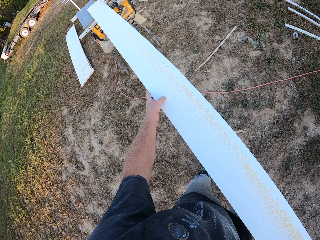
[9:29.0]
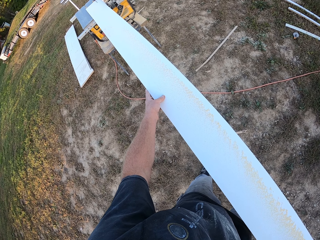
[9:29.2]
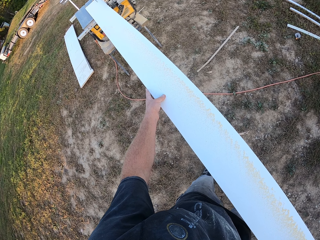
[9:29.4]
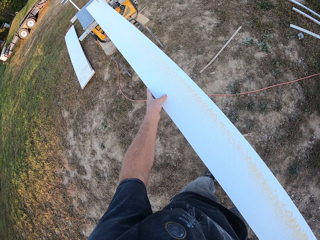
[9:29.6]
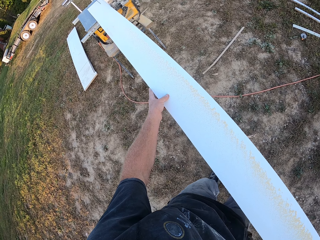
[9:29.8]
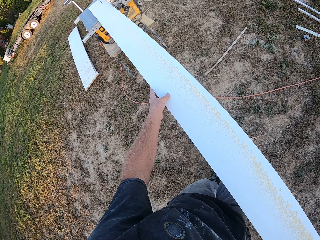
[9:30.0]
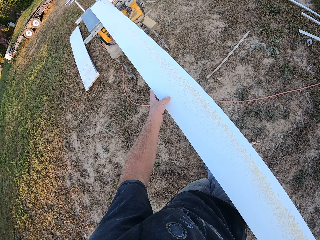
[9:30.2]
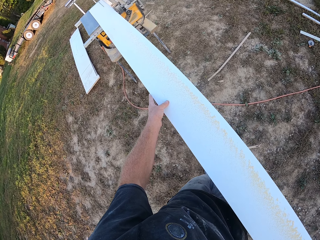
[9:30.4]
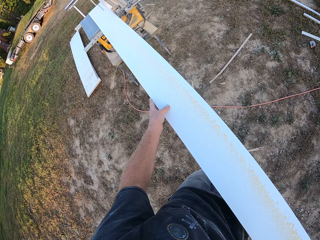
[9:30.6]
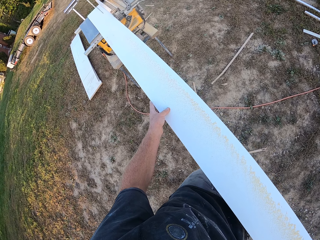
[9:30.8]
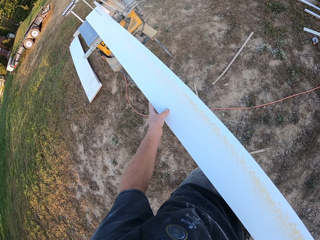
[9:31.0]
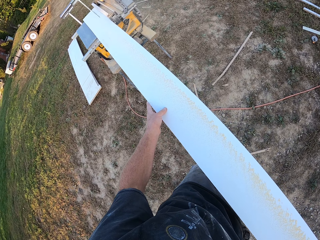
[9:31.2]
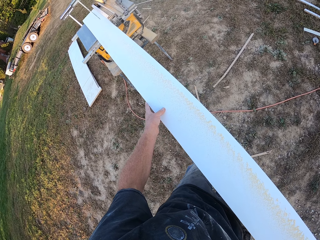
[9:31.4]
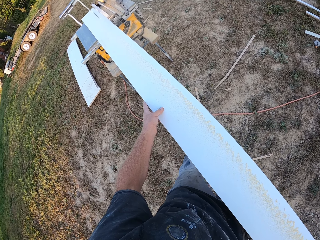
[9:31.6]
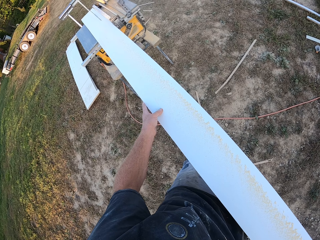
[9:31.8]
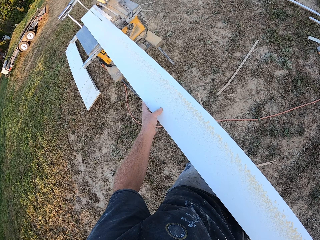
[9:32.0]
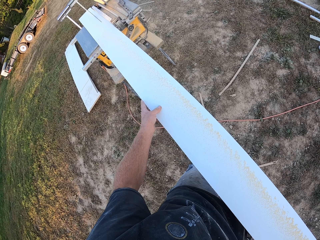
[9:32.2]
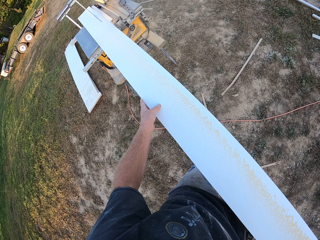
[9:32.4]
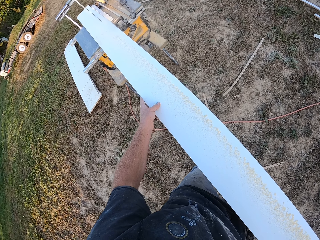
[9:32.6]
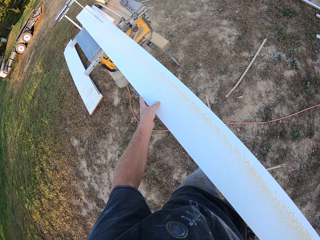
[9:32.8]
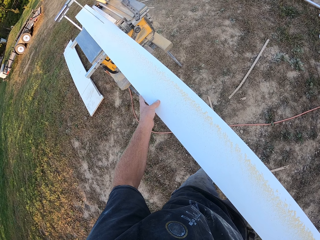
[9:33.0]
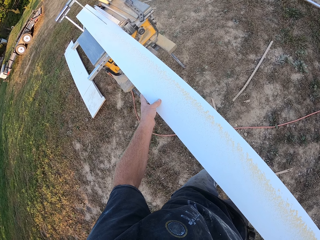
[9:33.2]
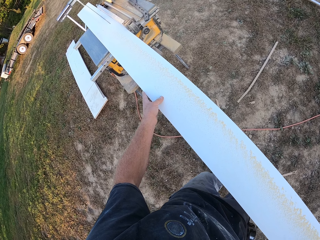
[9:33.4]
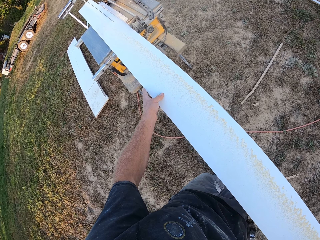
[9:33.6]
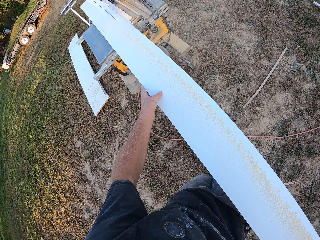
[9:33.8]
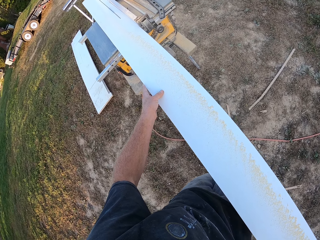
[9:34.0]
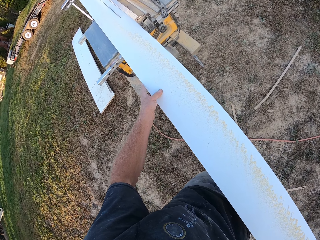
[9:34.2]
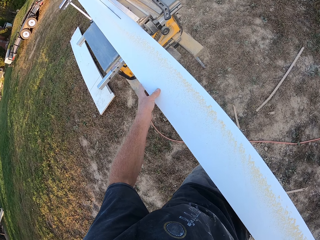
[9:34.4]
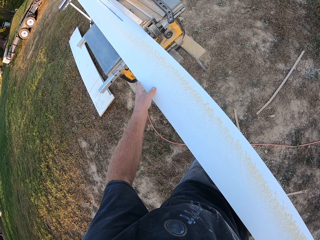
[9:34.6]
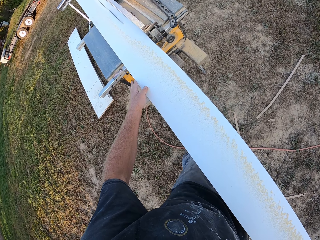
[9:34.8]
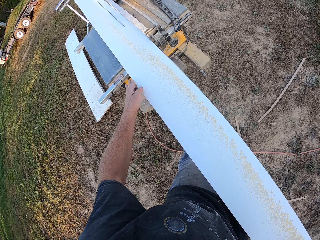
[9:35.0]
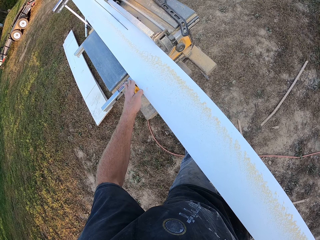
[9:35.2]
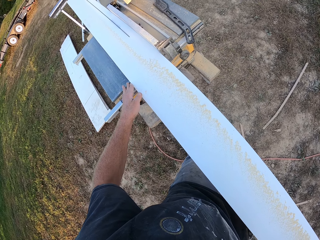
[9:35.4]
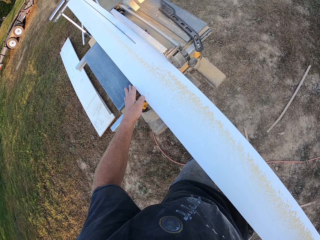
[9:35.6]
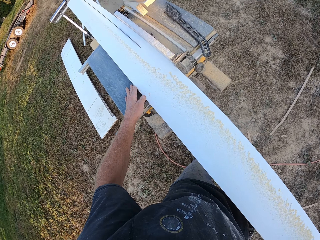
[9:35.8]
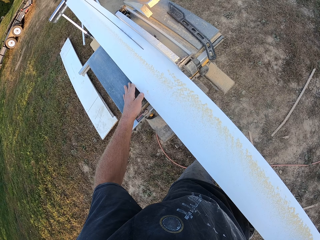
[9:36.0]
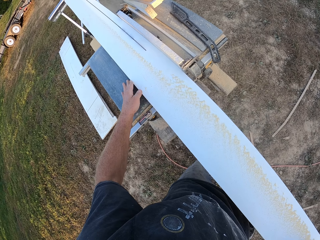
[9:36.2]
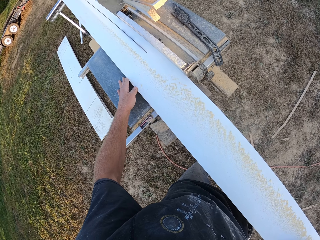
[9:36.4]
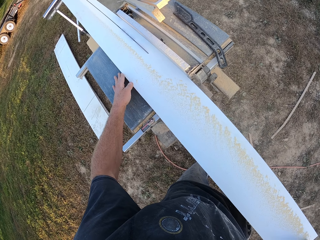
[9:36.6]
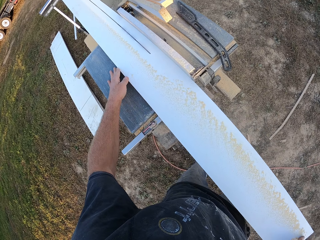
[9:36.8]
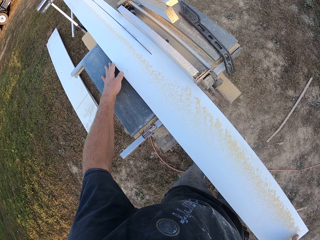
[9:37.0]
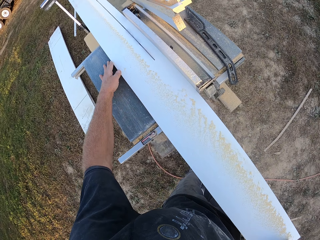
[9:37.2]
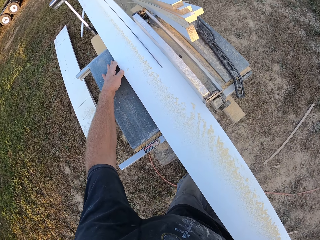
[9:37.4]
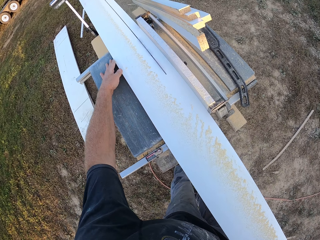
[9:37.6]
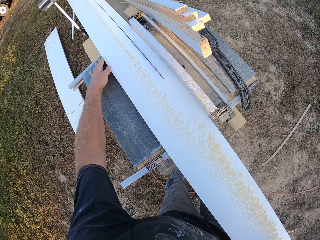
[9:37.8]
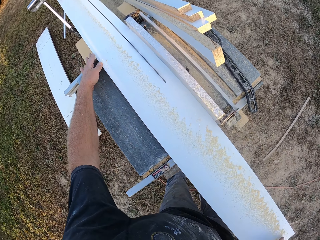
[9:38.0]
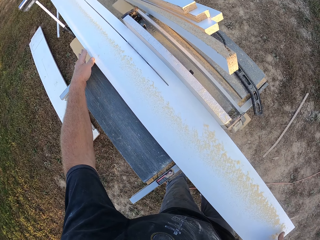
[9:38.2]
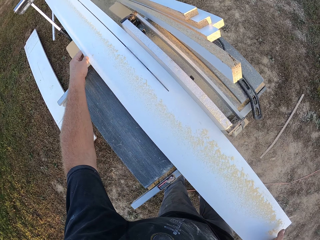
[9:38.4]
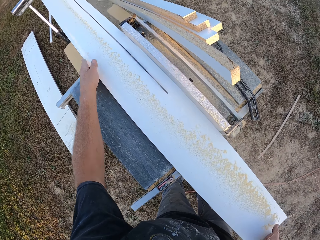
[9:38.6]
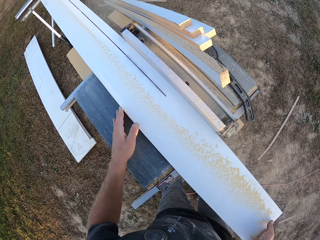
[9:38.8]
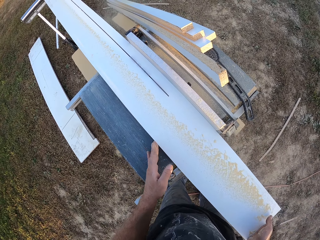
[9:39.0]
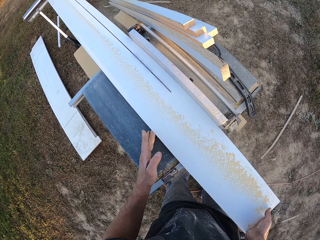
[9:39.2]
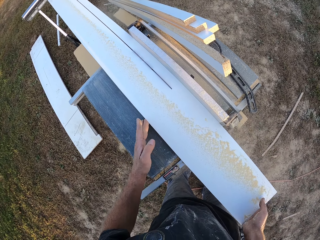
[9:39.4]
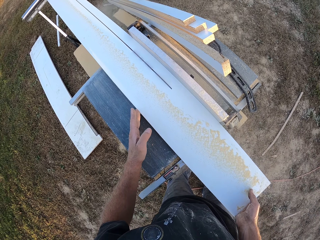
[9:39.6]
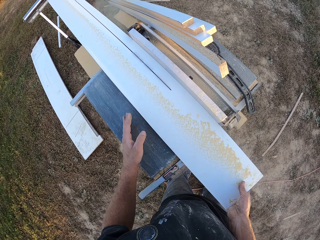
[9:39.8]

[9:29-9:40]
The camera wearer walks as they push the board.

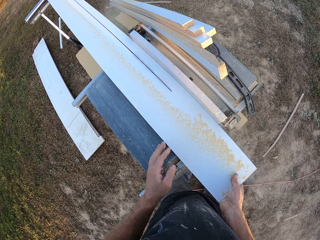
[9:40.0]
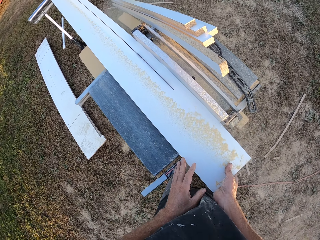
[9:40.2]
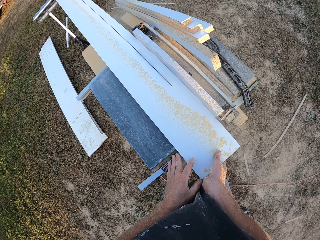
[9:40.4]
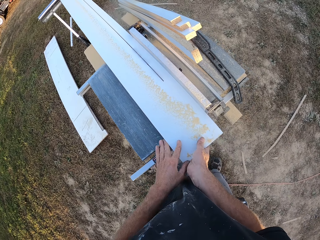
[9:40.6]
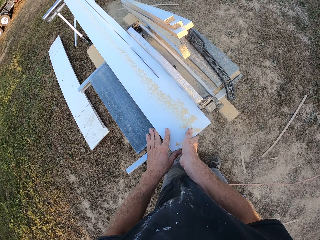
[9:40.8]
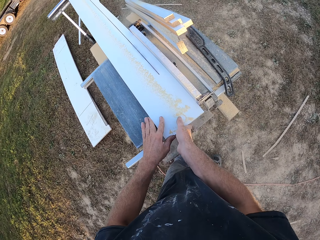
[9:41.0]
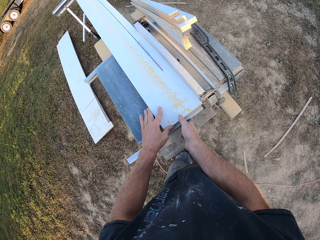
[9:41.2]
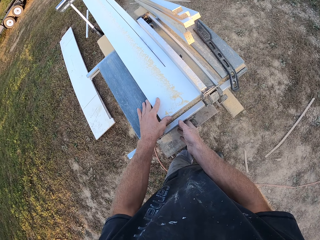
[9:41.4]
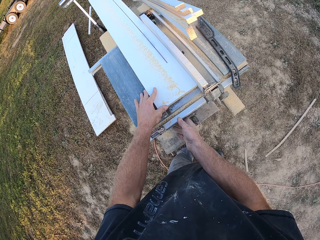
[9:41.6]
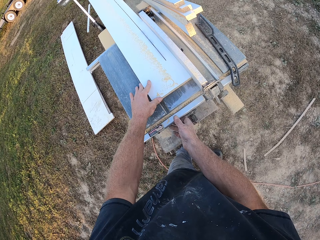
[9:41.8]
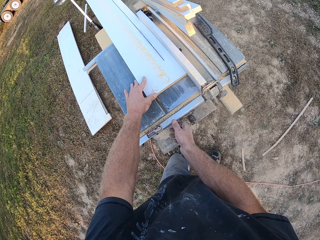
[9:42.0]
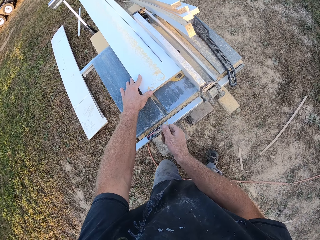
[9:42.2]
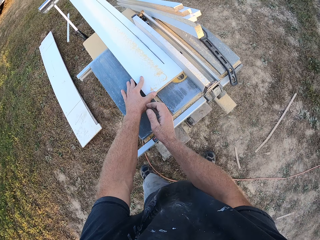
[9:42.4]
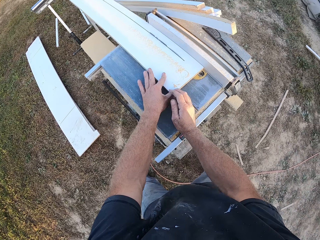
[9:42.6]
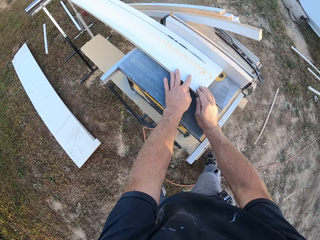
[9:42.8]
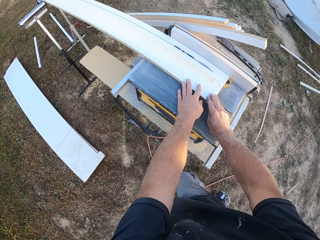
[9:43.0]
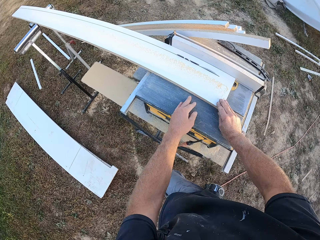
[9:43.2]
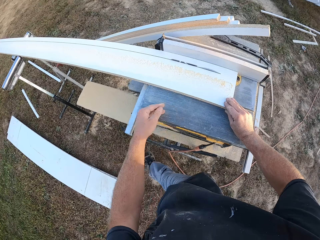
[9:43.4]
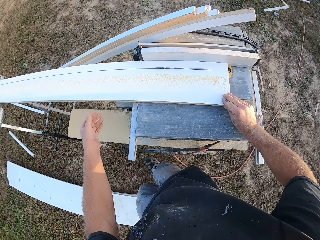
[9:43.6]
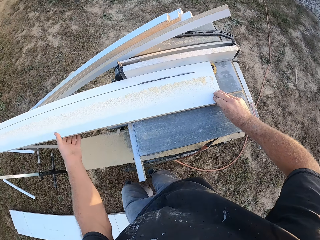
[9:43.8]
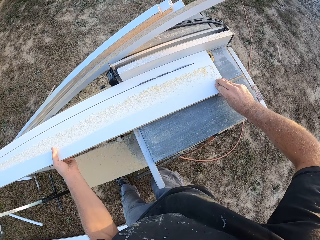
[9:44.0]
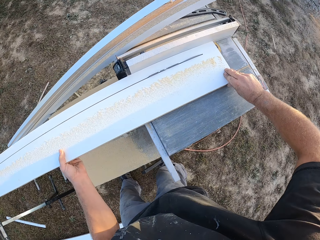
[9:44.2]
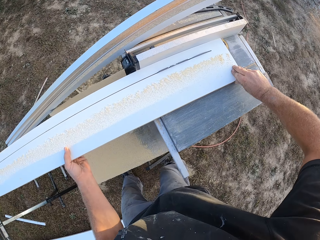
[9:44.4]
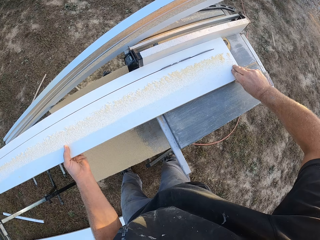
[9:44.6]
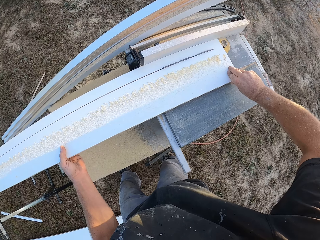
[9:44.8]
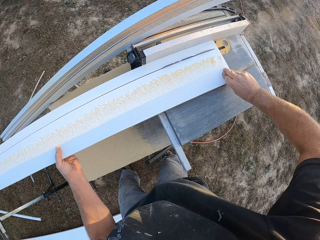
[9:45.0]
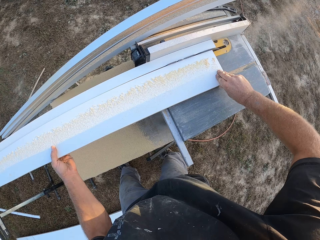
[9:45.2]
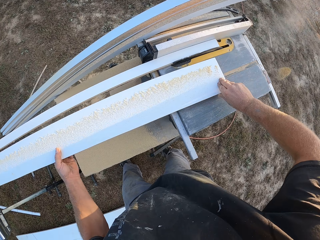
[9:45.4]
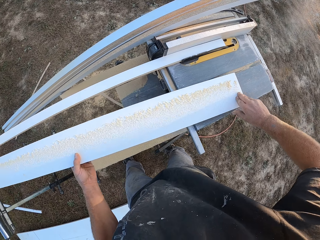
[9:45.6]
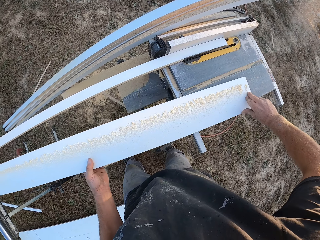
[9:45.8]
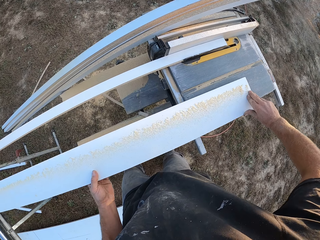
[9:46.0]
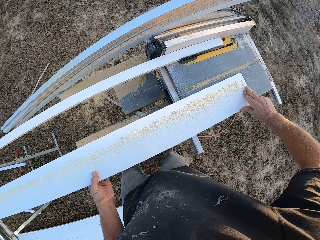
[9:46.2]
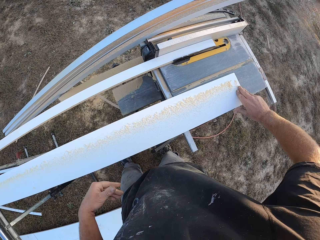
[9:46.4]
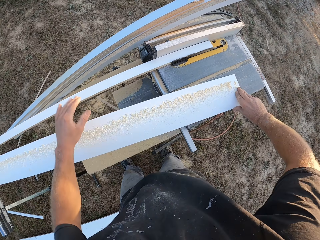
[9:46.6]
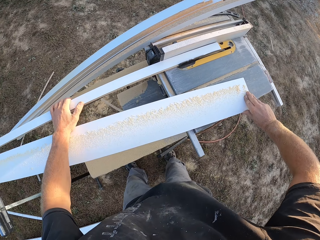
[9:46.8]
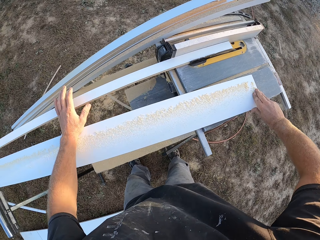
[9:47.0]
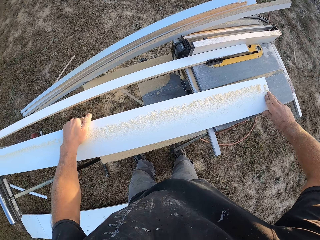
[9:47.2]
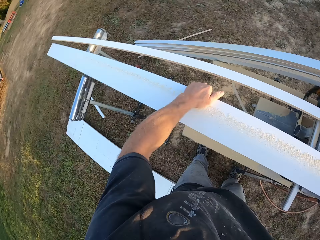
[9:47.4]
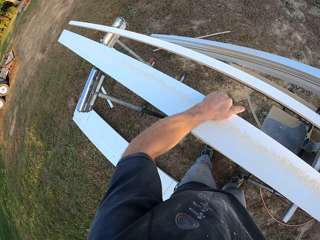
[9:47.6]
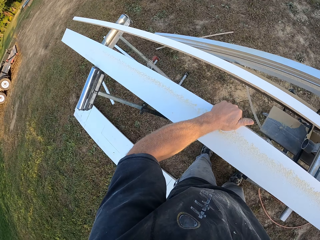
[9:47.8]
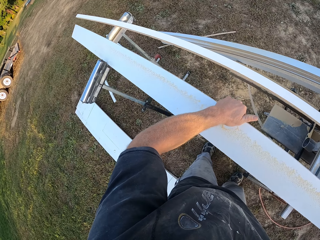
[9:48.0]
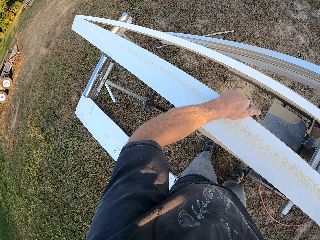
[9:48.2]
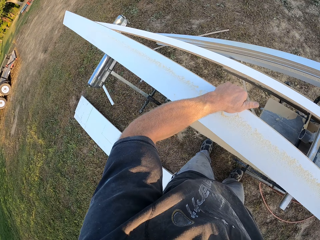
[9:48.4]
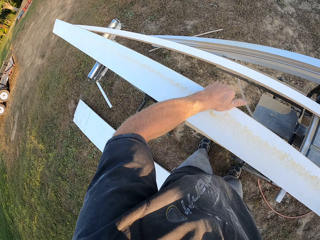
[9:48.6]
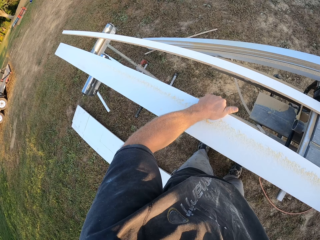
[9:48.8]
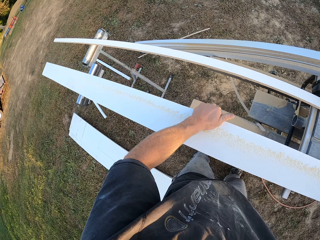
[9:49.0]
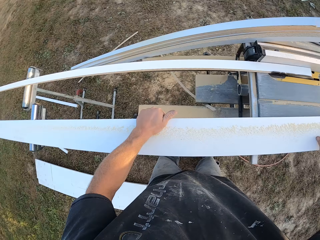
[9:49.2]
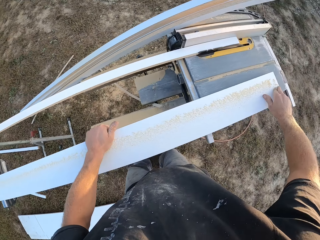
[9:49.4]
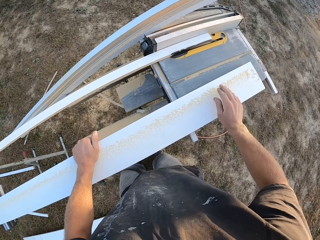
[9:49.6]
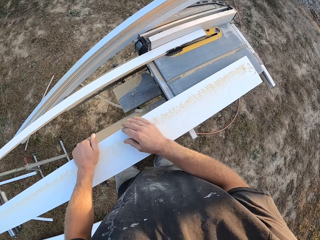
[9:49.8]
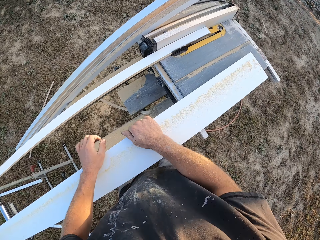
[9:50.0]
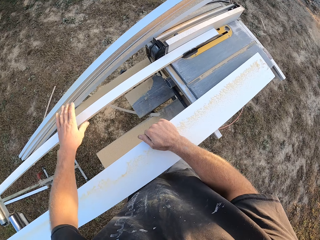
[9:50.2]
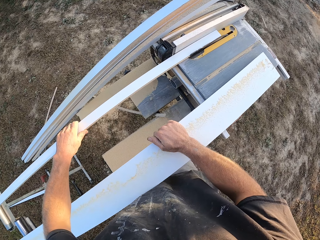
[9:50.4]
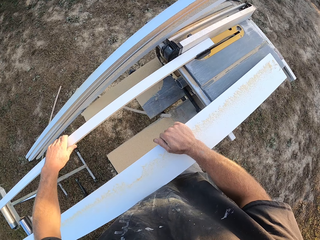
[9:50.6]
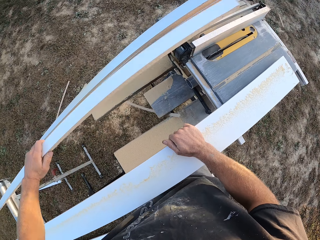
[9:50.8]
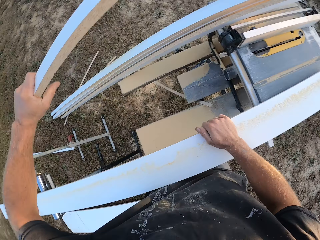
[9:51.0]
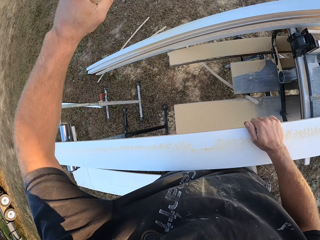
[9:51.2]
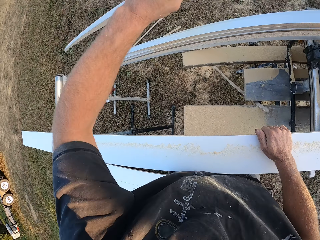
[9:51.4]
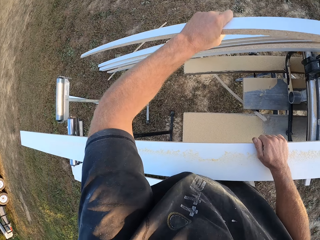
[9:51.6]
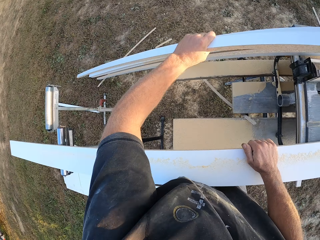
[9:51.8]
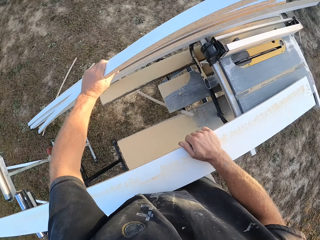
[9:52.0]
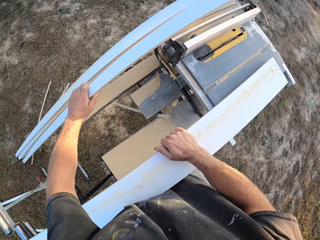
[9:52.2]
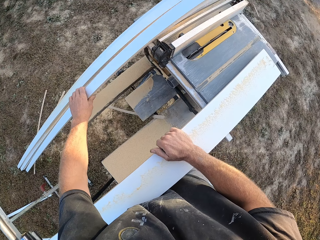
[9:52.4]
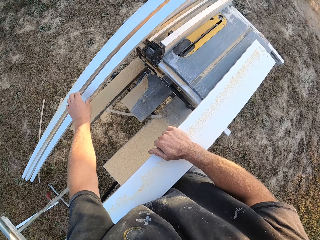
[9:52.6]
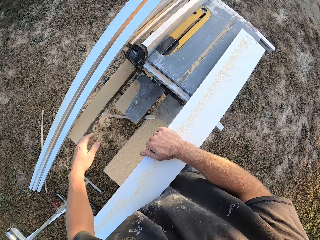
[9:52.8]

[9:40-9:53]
The camera wearer stands as they push the board. They walk as they push the board. They pull the board, touch the board, take the board and hold the board. They place the board on the table saw. They pull a piece of board and take the piece of board.
